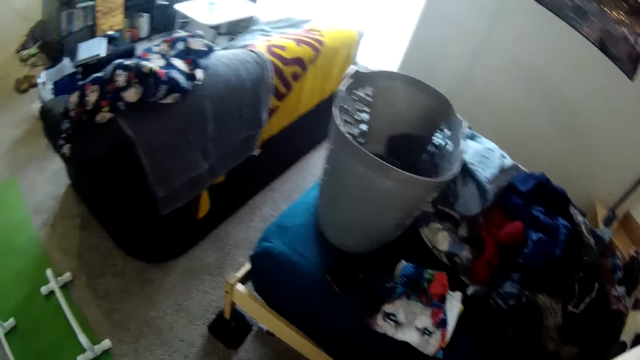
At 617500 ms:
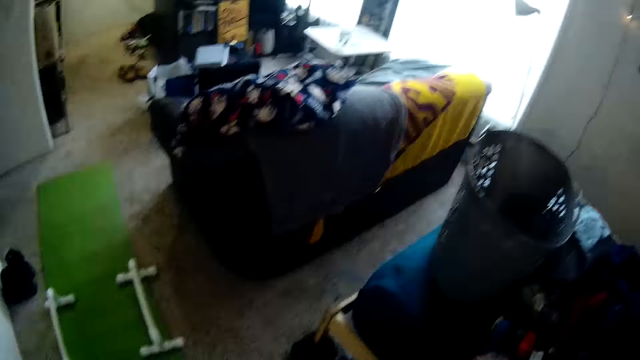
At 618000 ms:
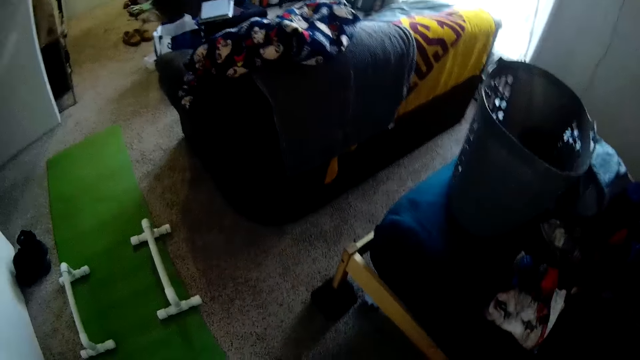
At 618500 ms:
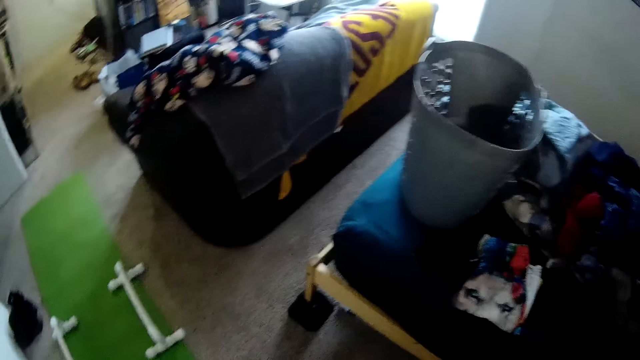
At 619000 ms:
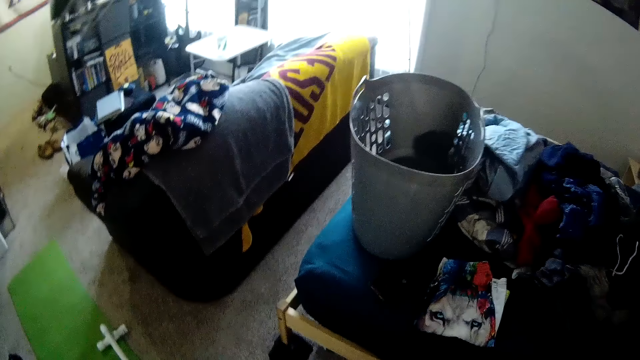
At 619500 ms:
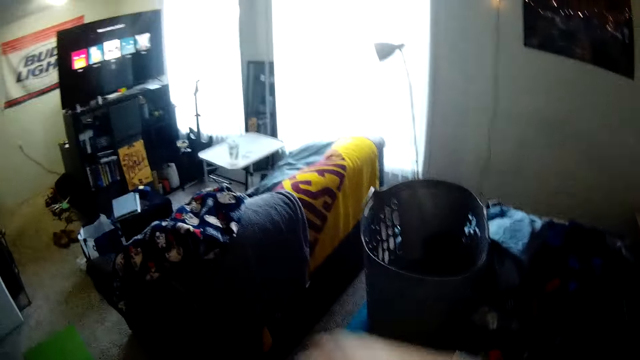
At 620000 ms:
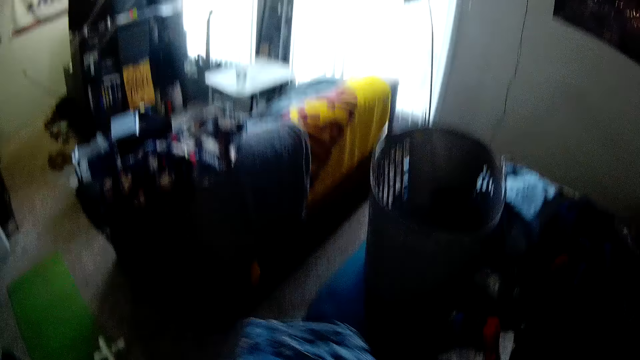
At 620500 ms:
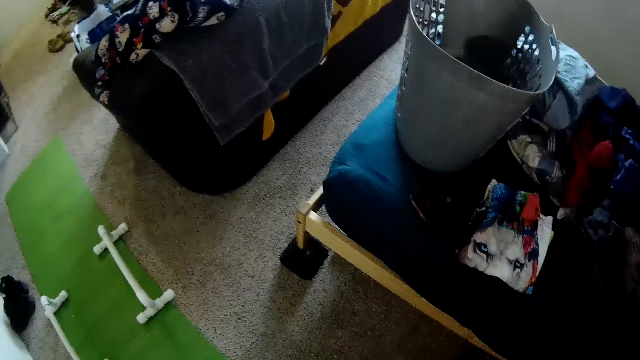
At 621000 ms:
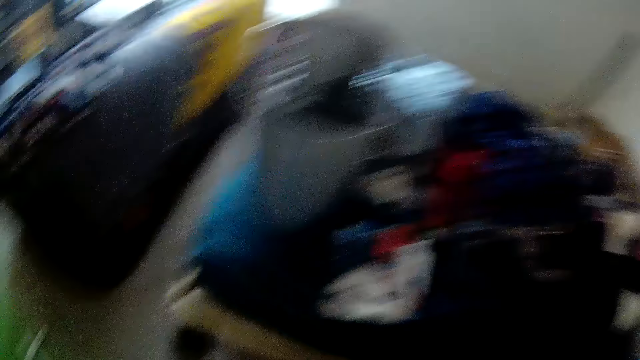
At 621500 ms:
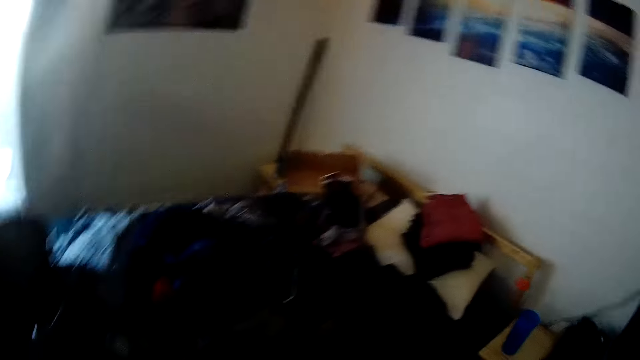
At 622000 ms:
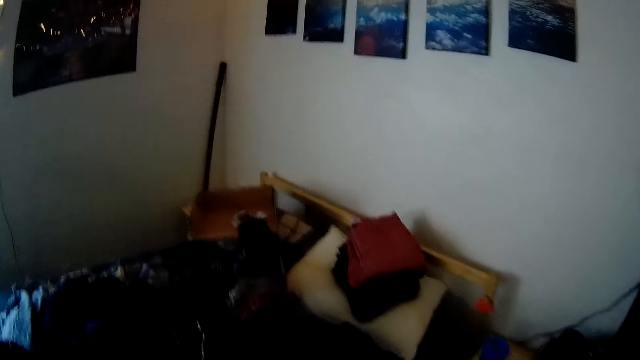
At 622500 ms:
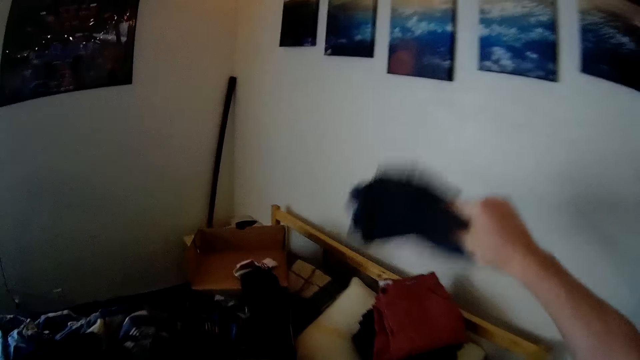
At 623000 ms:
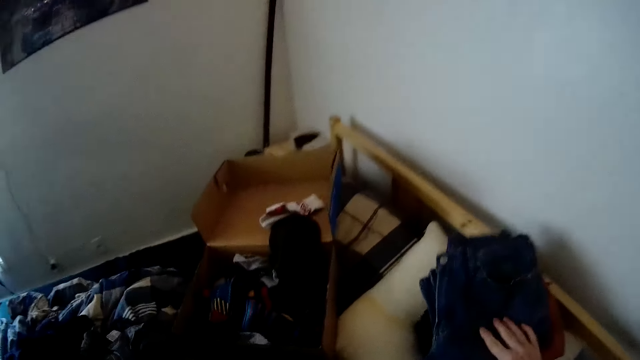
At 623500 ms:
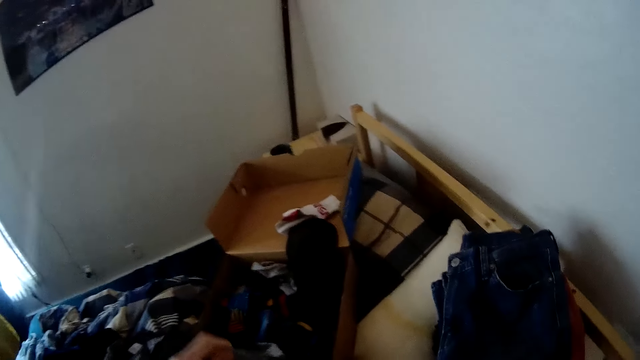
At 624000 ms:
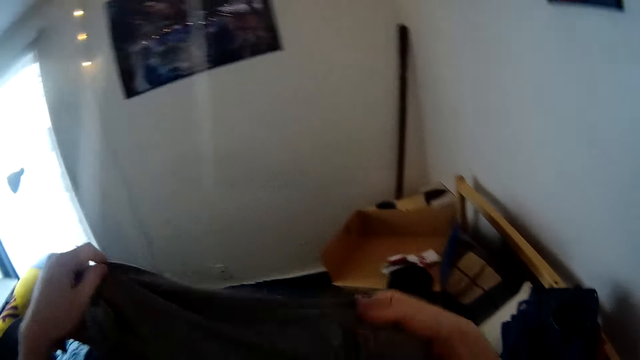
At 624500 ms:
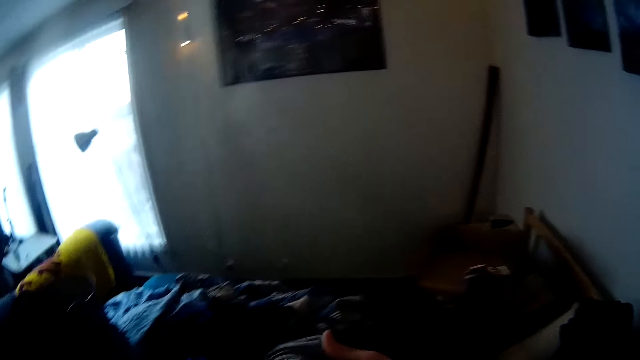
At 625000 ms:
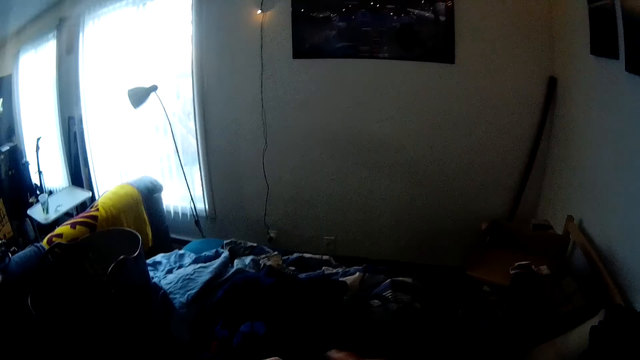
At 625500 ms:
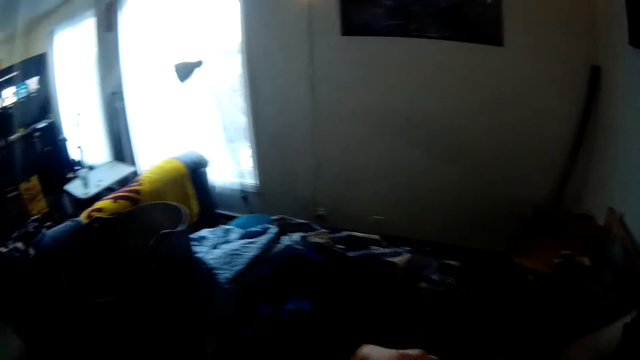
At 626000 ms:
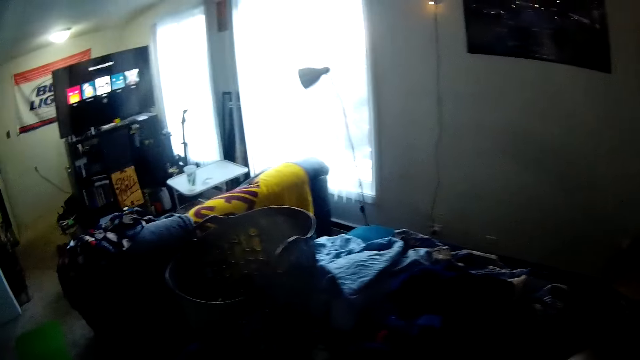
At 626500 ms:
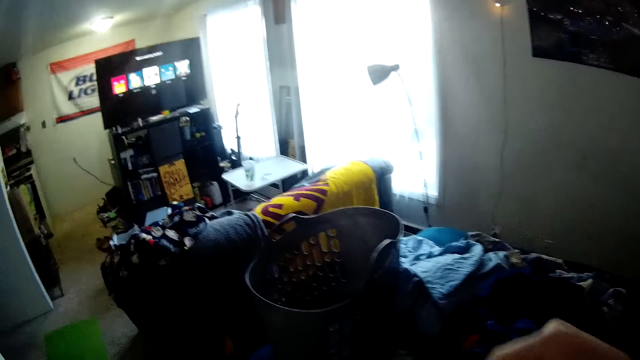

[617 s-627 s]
The camera wearer drops the folded trouser on the folded clothes on the pillow on the bed with his right hand. He picks up a t-shirt on the bed with his left hand. He holds the t-shirt with both hands.

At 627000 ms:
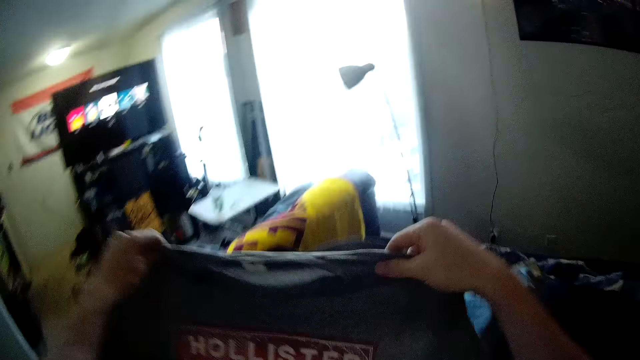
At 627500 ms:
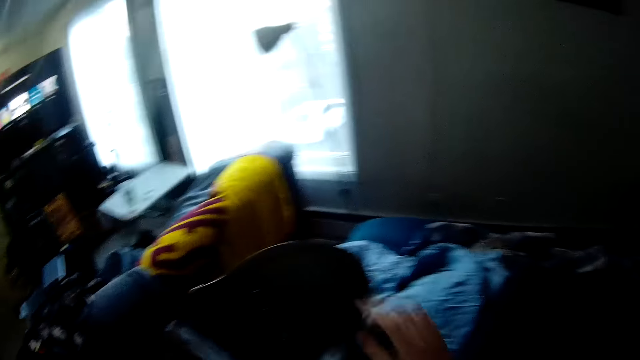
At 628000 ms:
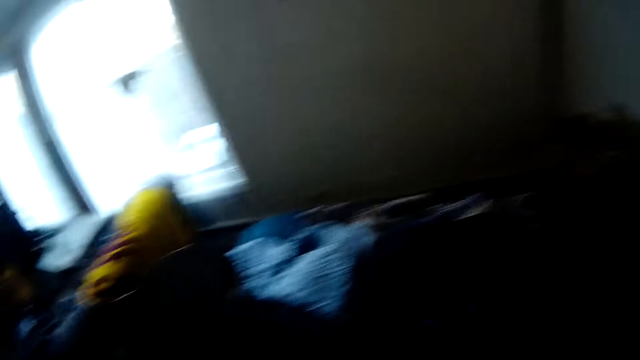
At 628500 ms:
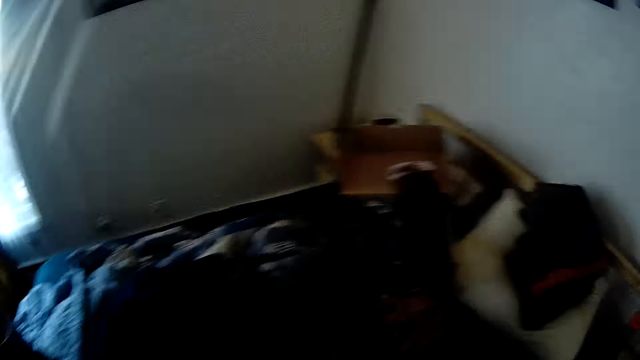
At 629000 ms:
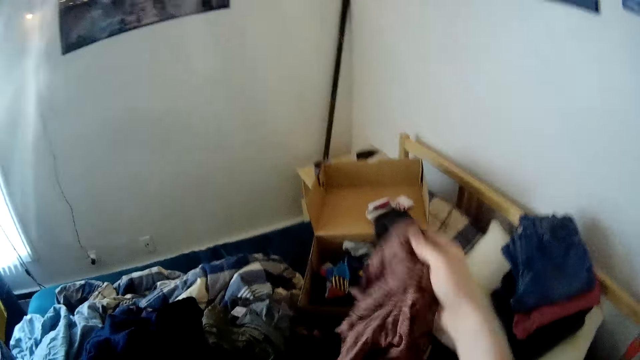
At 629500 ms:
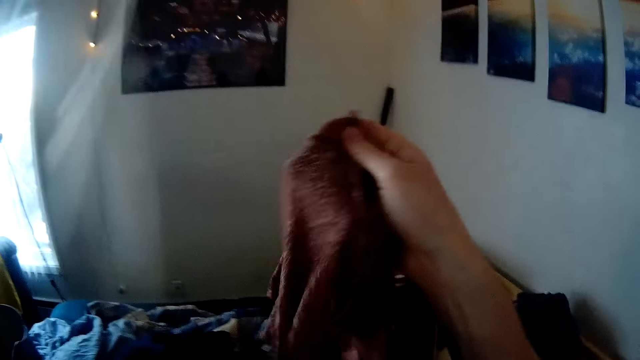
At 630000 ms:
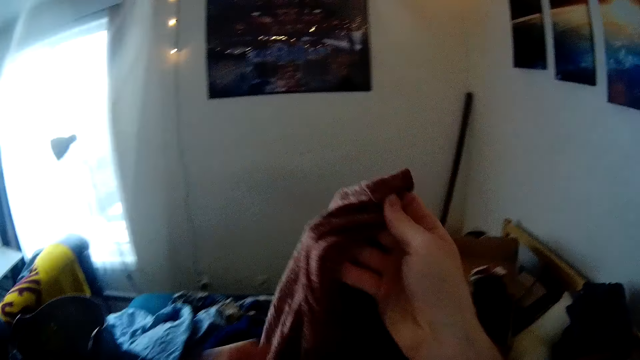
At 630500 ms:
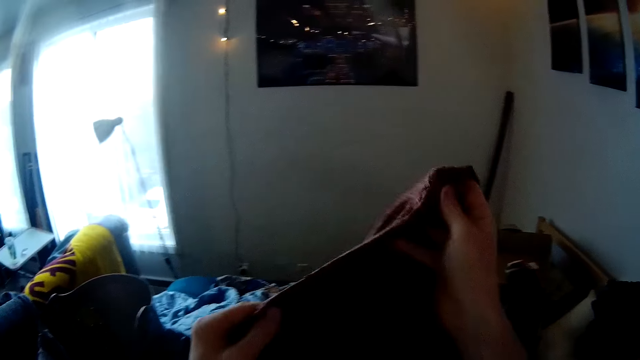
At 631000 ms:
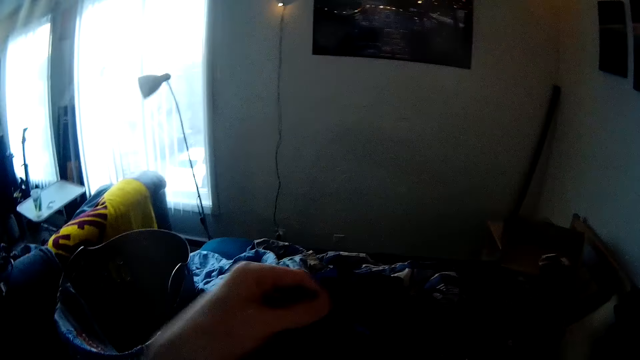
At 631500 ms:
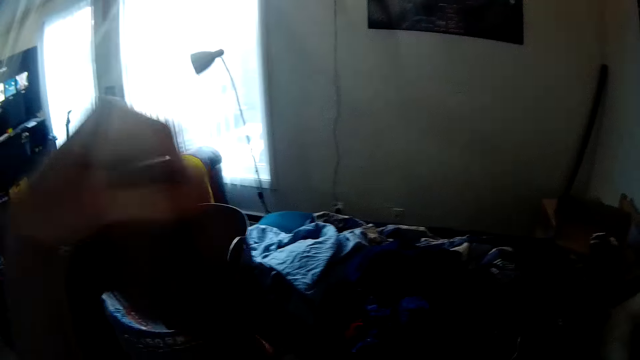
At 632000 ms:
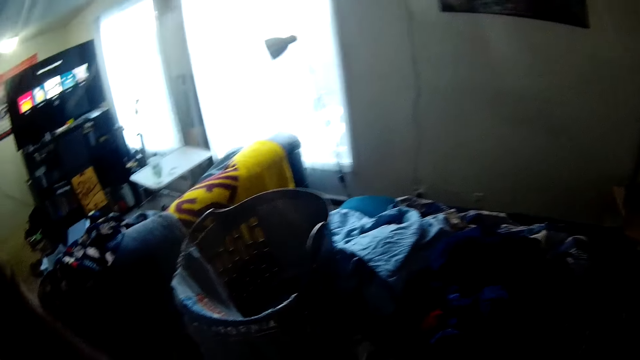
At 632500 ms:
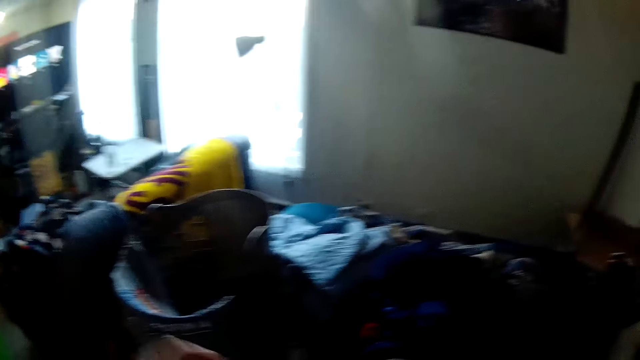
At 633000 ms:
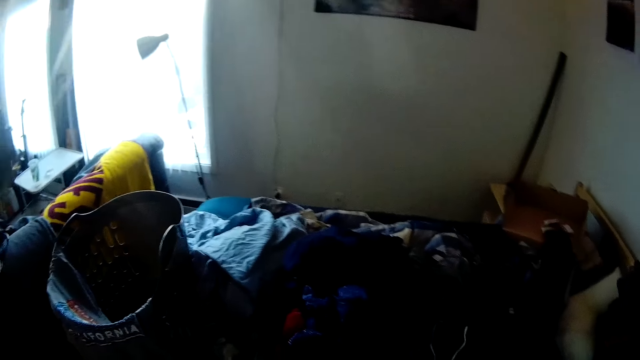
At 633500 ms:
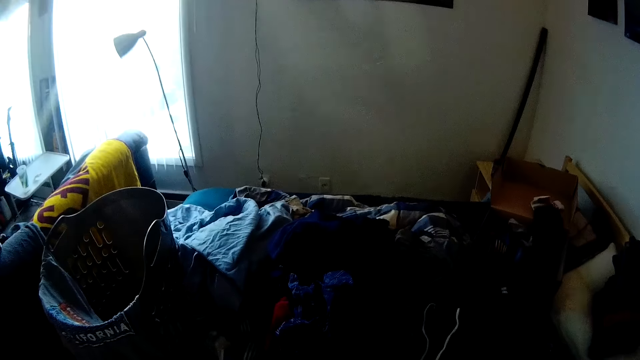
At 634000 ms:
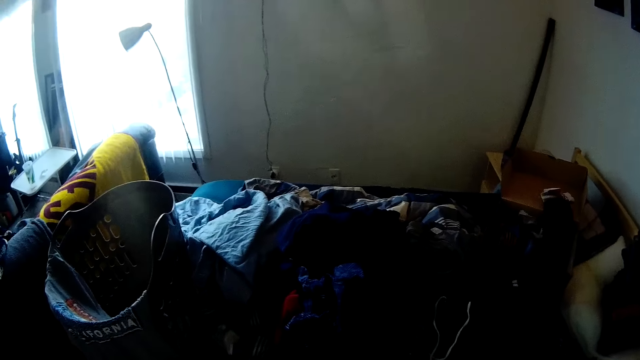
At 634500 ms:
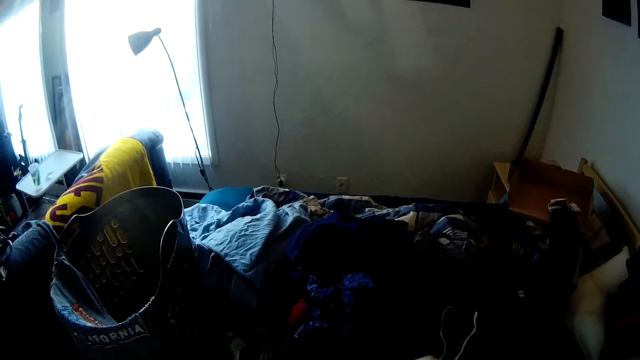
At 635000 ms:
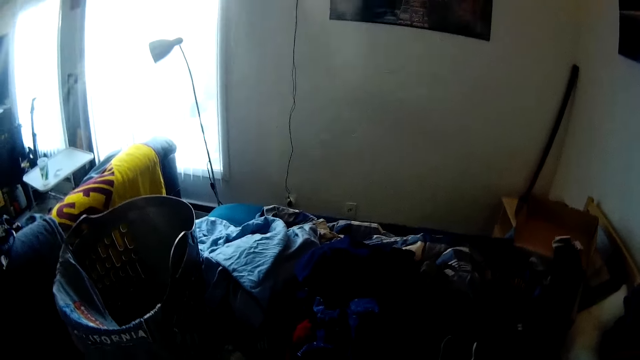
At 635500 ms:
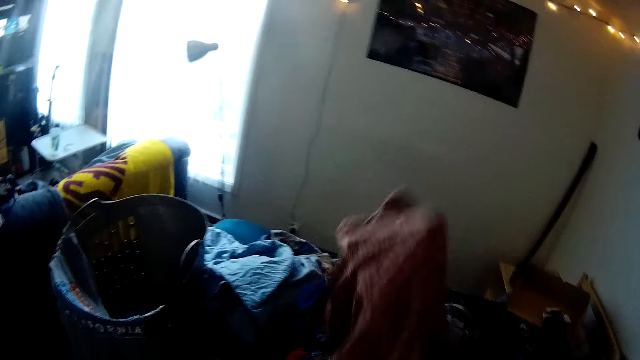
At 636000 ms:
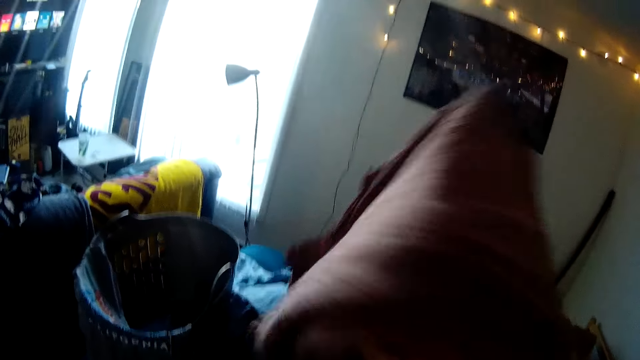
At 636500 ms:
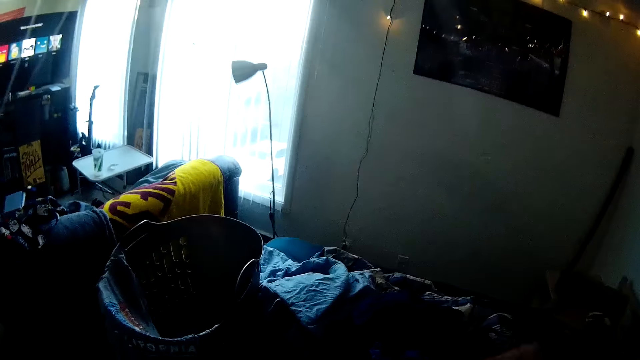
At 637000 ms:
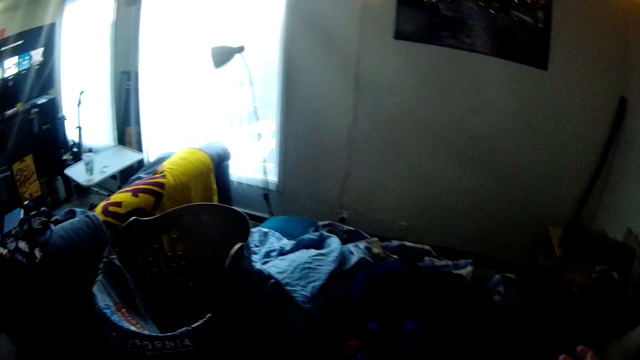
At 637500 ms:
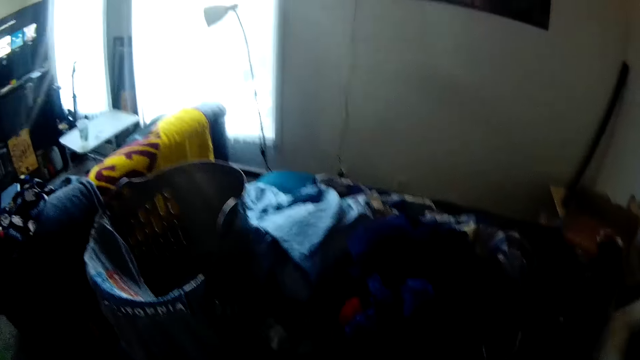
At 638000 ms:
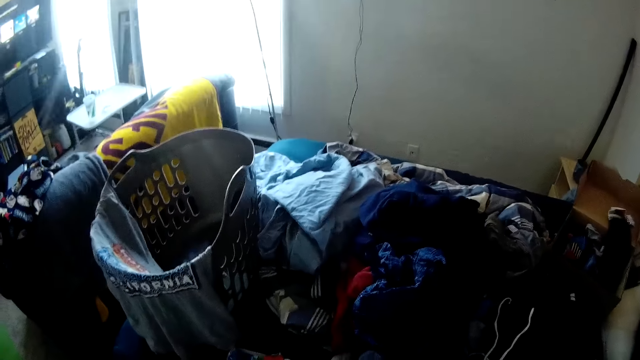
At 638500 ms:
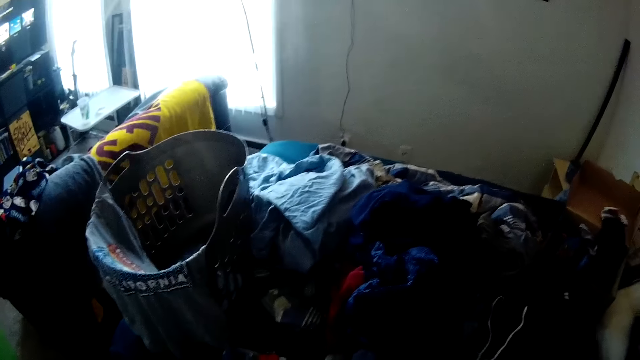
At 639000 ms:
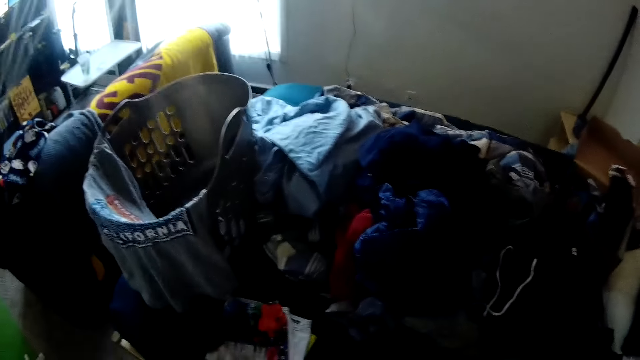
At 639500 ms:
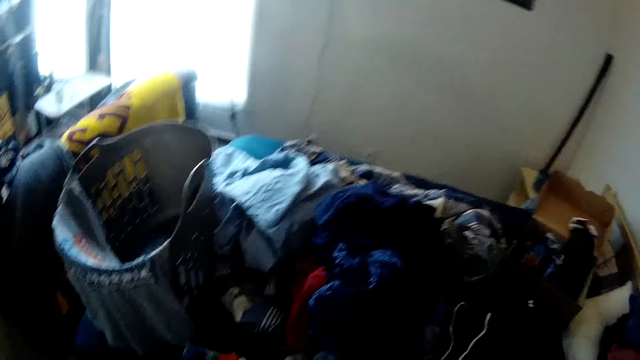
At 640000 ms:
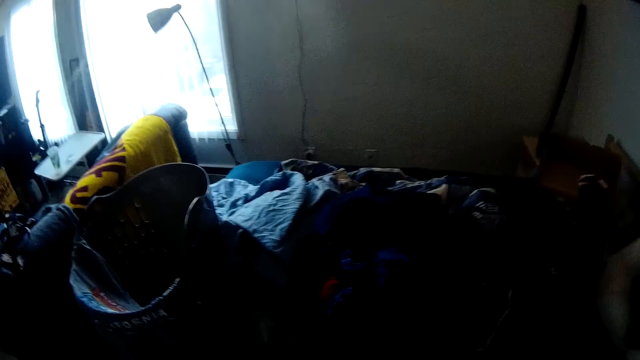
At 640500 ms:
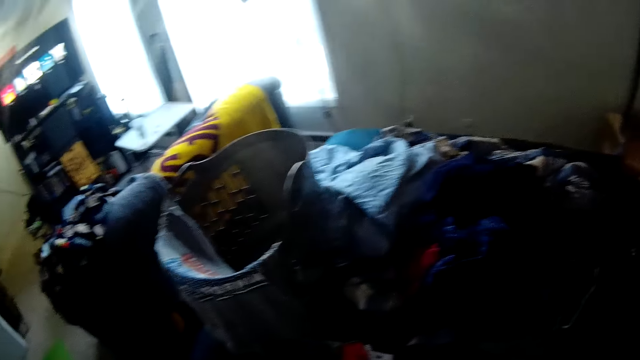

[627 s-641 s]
The camera wearer spreads the t-shirt on a laundry basket on the bed. He picks up a t-shirt on the bed with his right hand. He holds the t-shirt with both hands. He stretches the t-shirt and wears the t-shirt.
